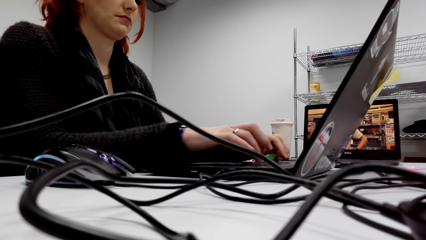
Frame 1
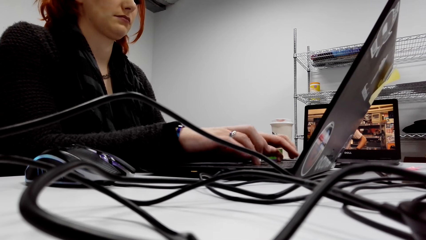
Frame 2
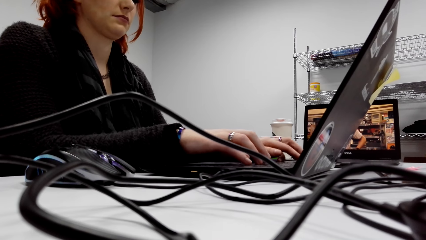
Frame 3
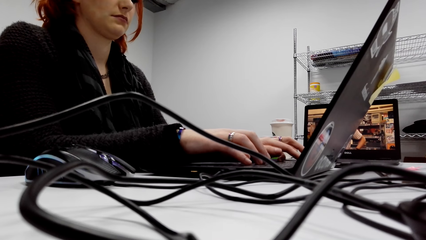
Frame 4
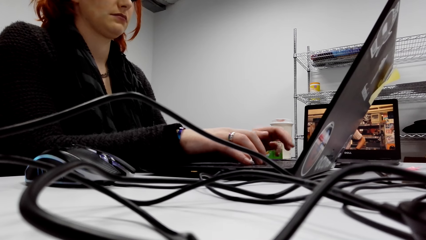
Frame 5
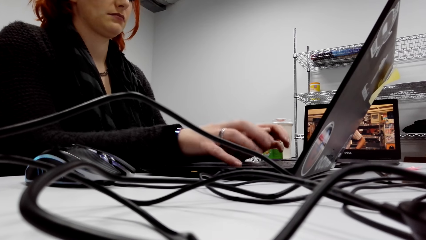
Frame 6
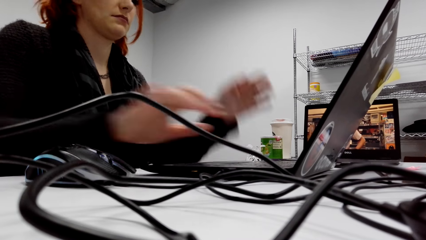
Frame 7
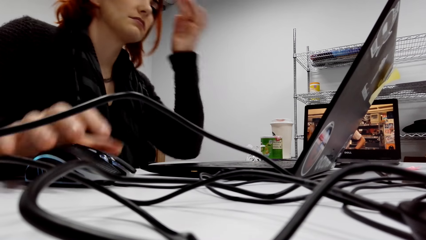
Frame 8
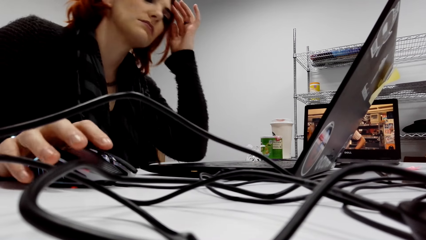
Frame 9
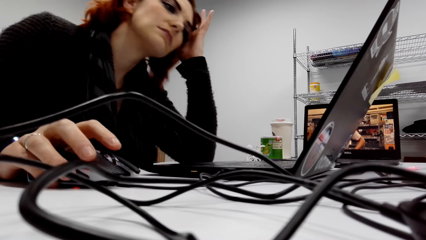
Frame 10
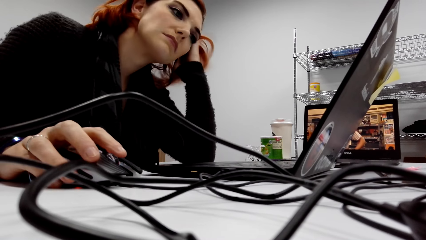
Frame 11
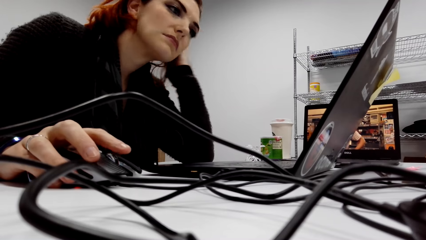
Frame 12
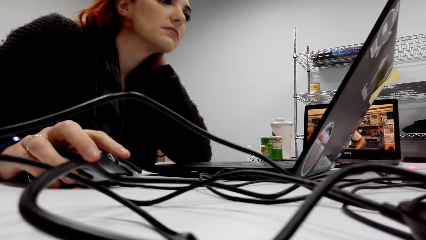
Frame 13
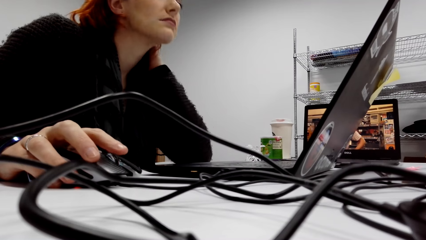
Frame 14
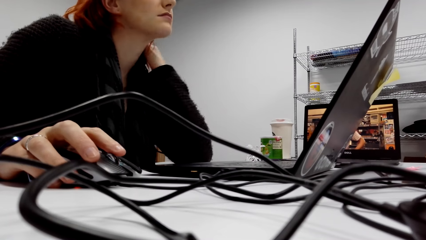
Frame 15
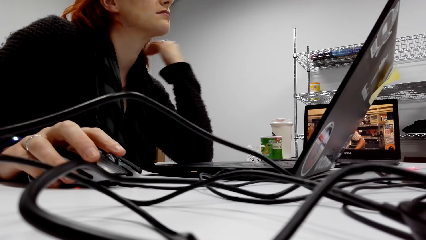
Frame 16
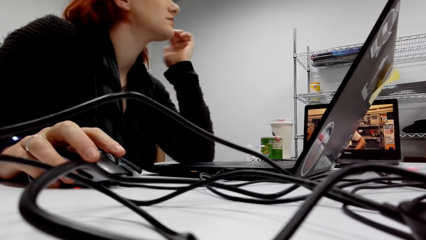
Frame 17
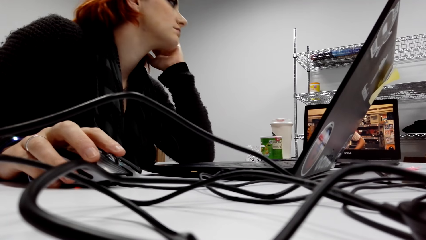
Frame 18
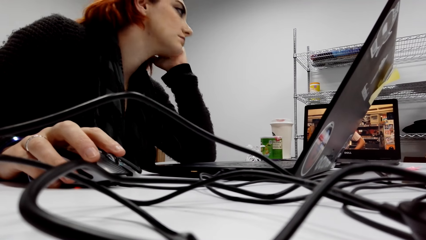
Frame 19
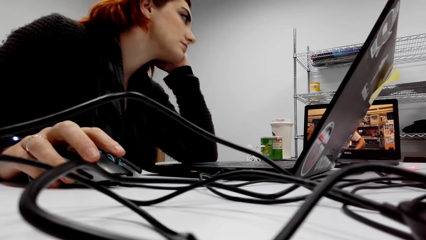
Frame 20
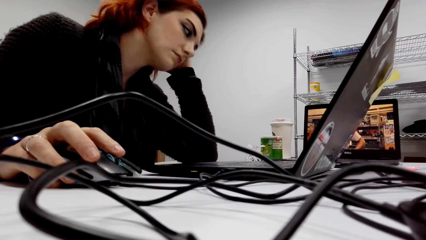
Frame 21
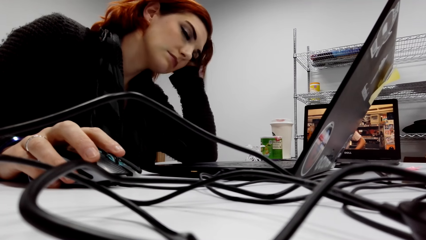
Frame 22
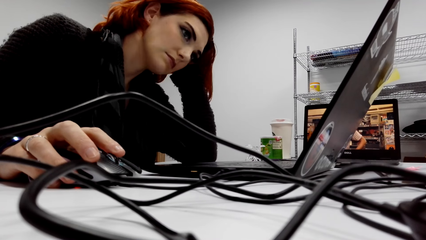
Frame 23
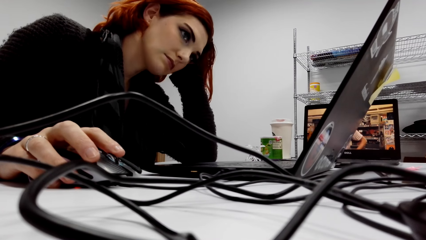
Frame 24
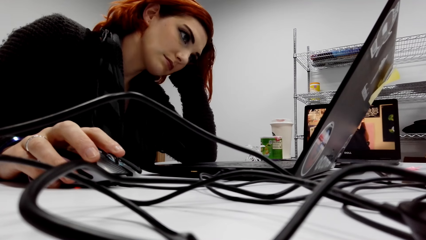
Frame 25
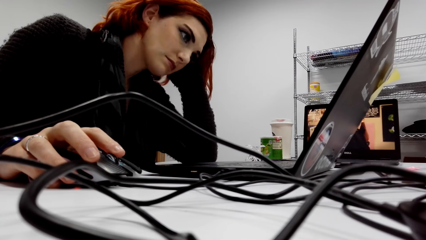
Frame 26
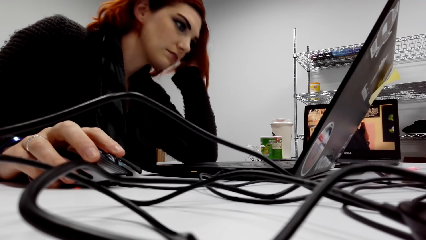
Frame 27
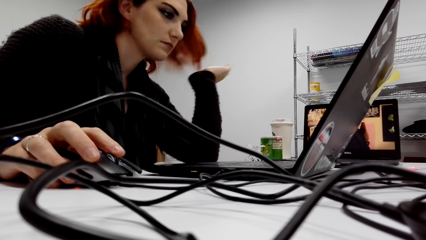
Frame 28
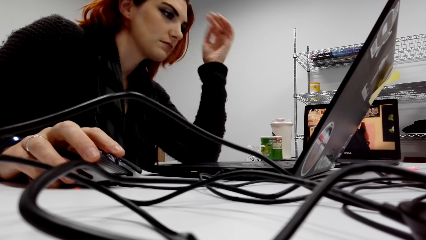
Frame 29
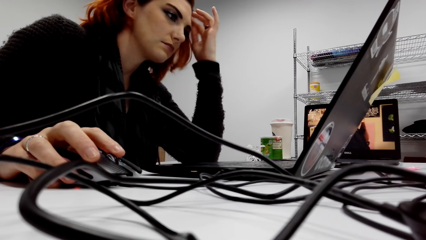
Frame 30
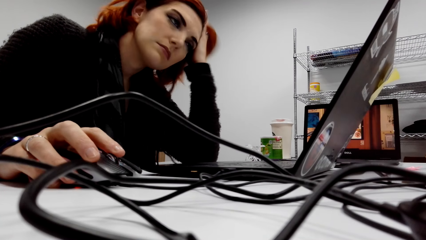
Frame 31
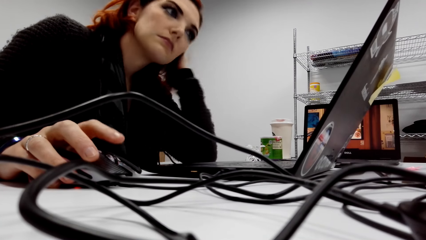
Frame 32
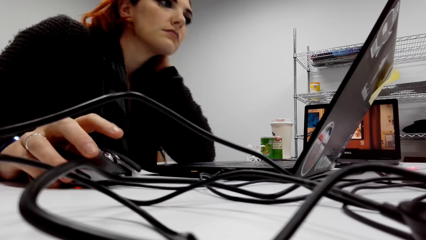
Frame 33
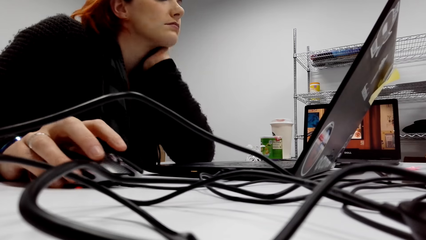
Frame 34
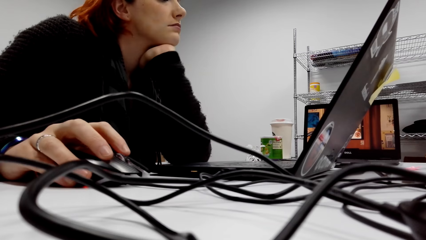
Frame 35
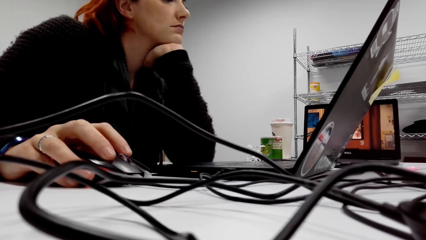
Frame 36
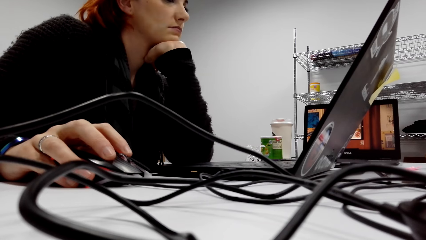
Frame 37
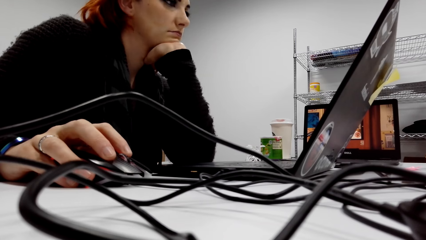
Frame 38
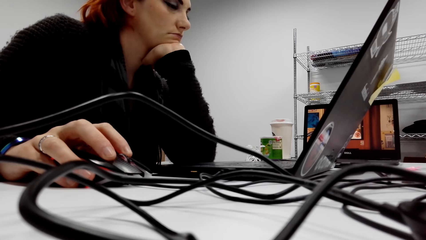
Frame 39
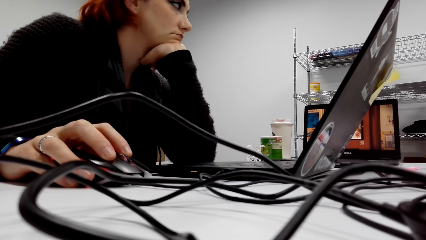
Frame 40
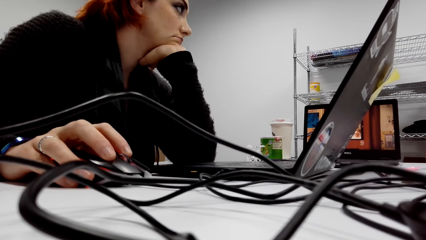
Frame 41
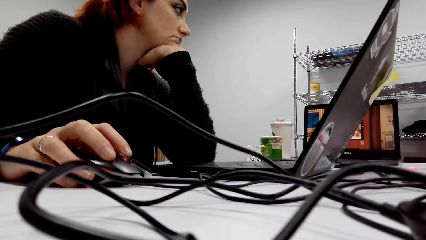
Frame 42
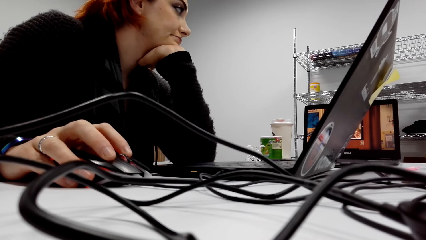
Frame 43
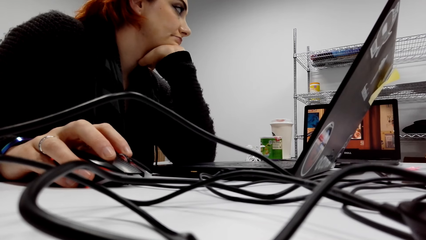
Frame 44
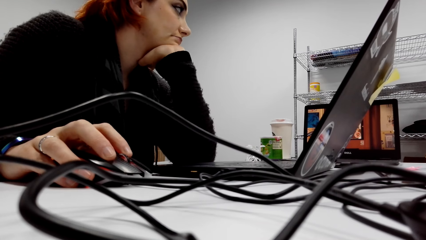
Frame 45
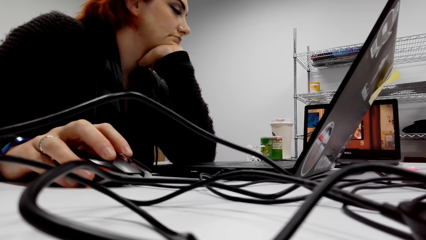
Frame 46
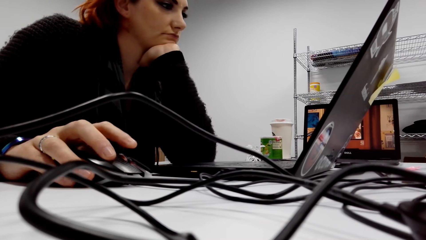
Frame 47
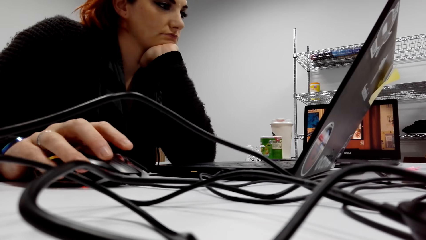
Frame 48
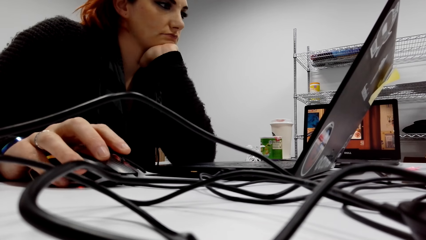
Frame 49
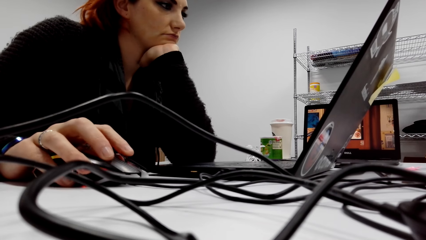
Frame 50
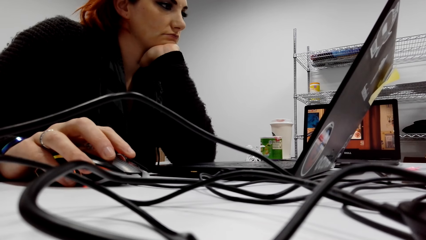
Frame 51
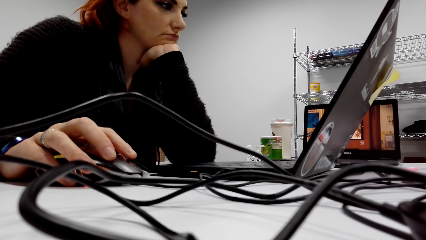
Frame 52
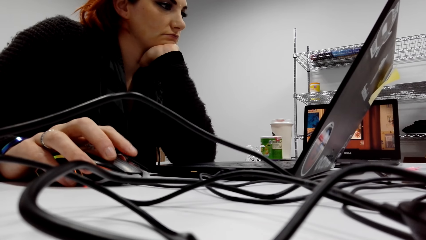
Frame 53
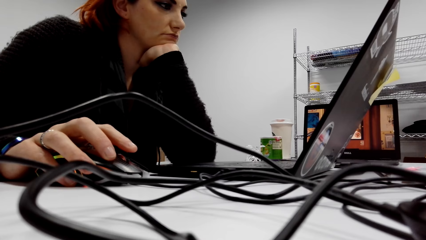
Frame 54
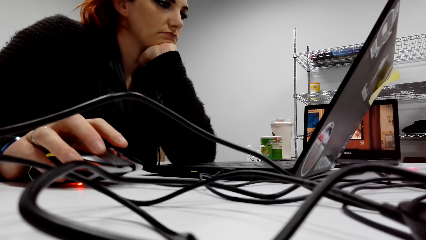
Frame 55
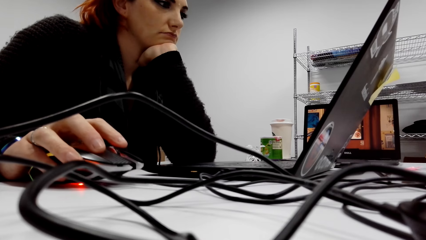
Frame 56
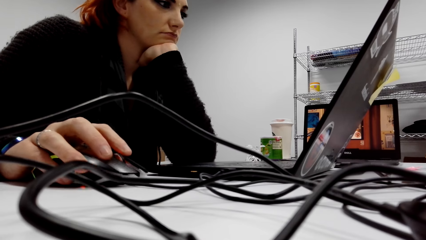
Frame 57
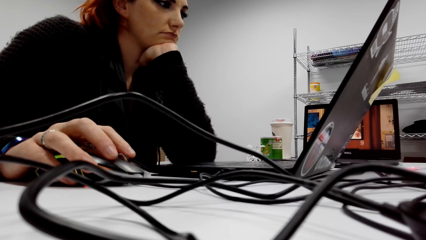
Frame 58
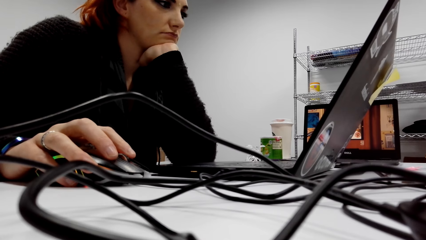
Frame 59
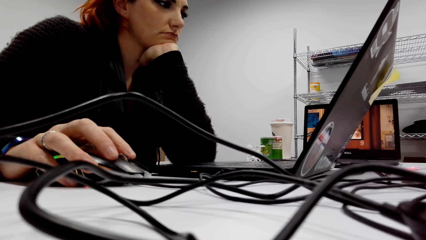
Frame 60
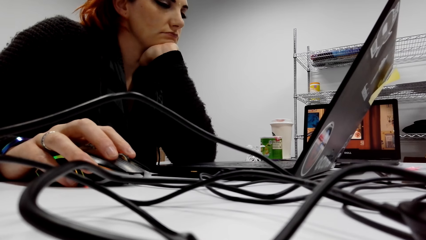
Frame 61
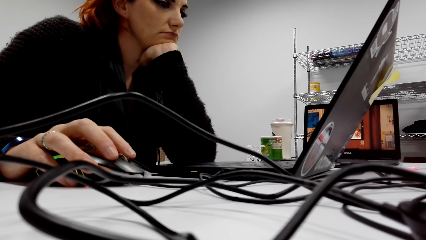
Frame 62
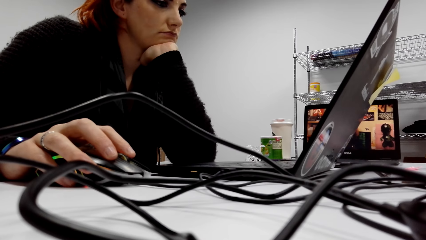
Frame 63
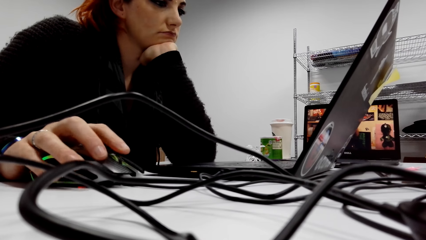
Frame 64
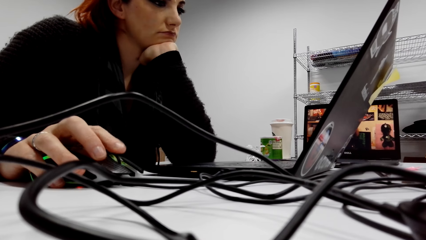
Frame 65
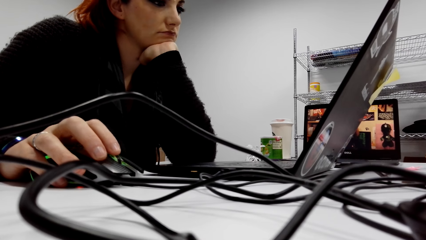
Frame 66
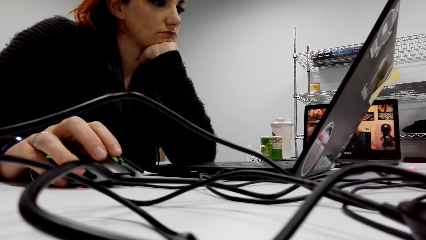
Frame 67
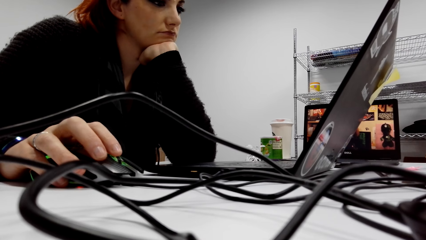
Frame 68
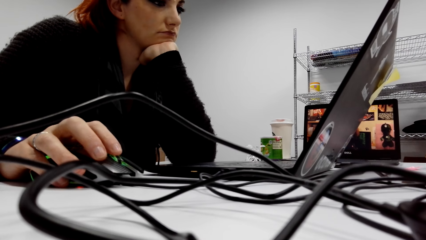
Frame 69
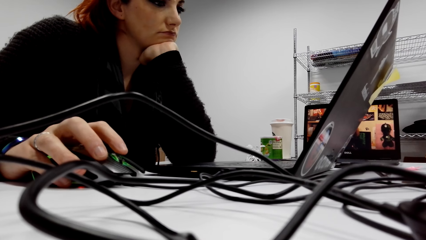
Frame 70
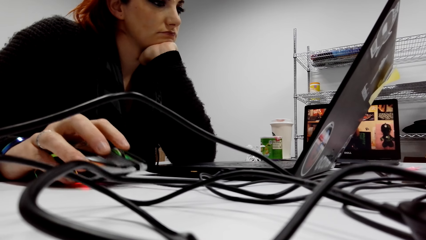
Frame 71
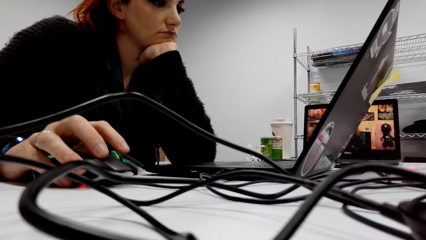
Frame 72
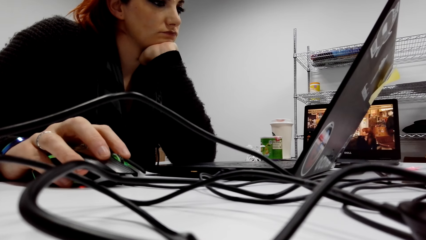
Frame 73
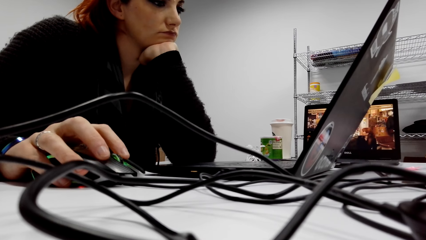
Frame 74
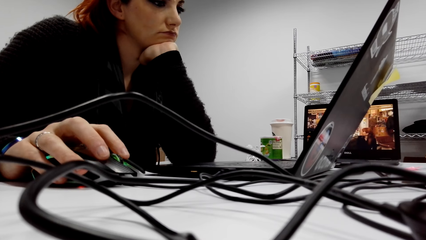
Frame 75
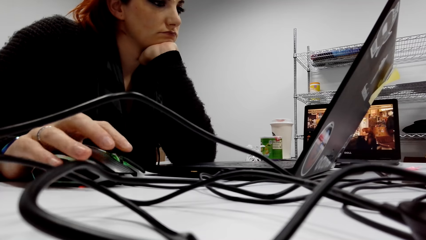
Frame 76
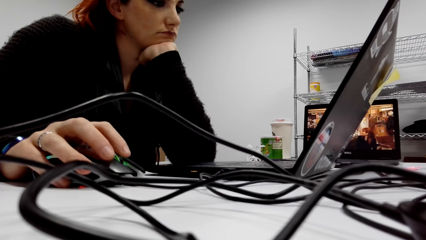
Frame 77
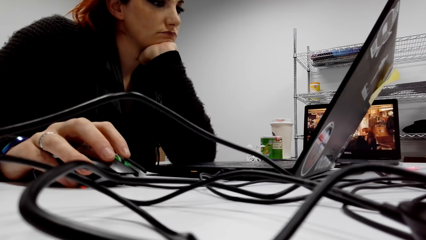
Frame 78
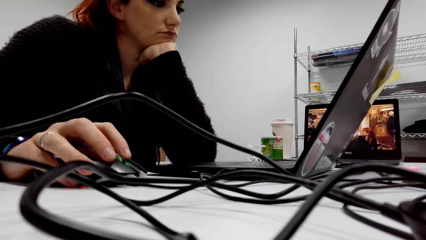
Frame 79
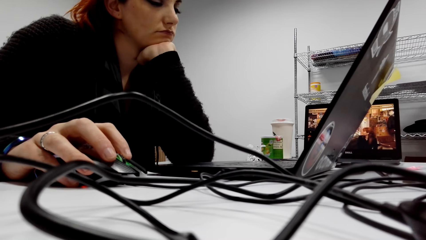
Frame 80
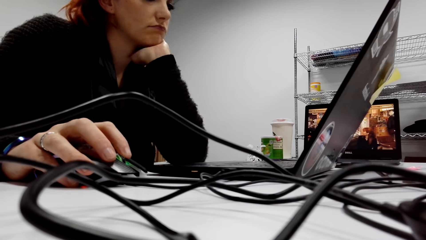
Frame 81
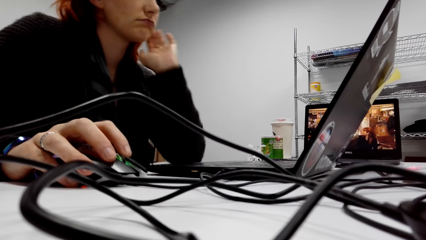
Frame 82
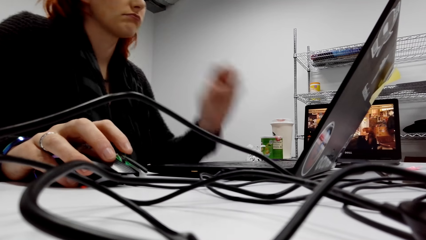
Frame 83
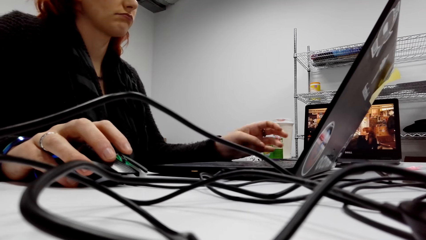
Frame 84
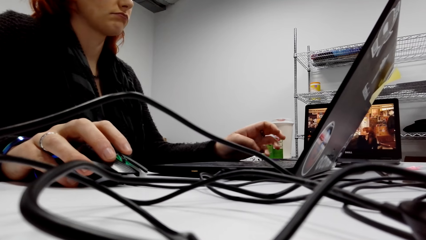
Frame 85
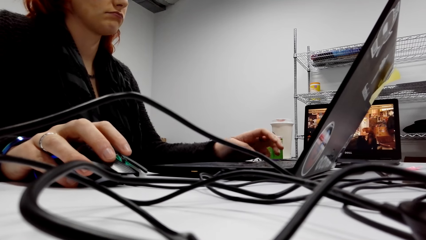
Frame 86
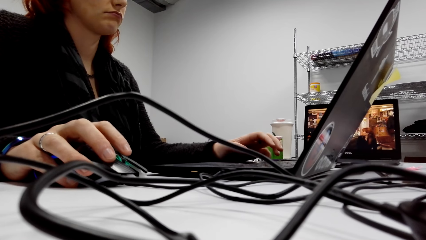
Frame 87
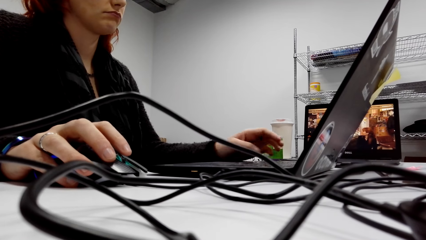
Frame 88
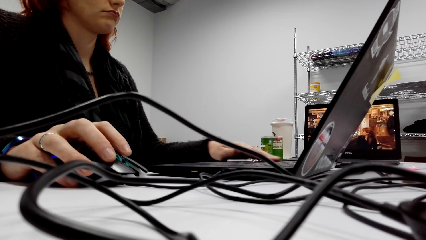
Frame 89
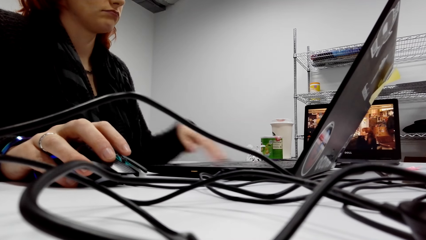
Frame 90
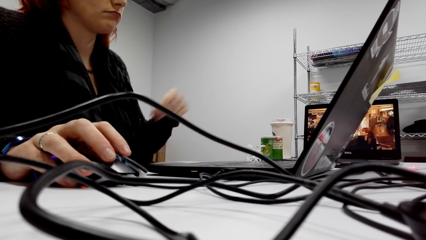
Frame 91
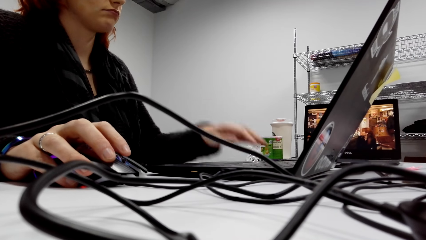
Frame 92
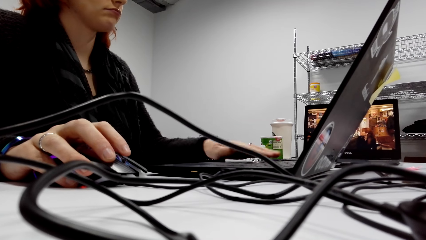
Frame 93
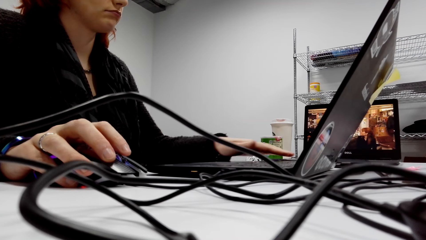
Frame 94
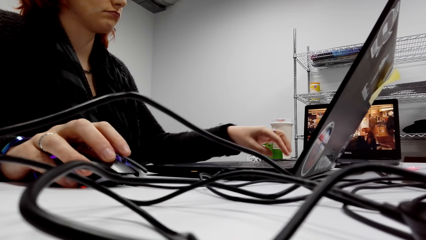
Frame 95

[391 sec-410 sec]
A lady scrolls on the mouse. The camera wearer looks around. They check the laptop. They use a mouse. They use the laptop. They use the mouse.
